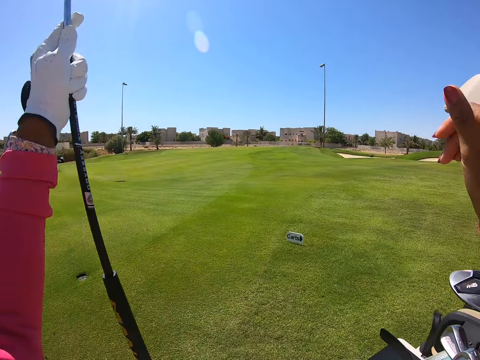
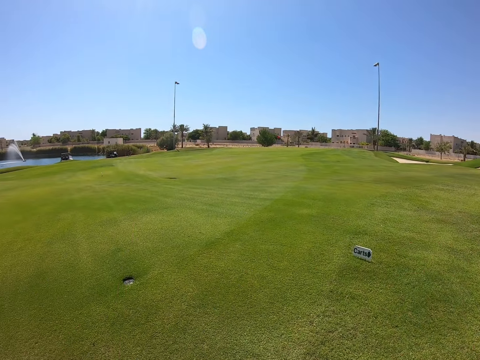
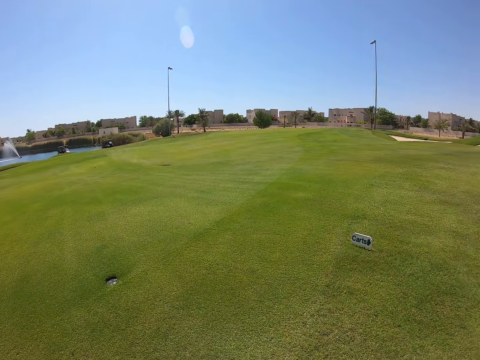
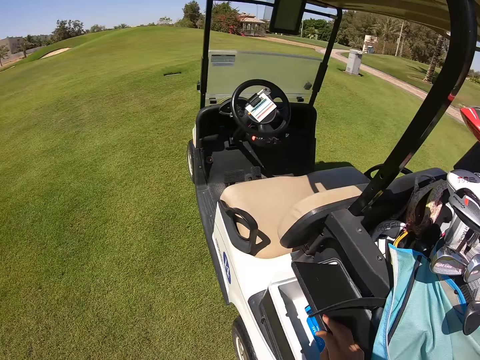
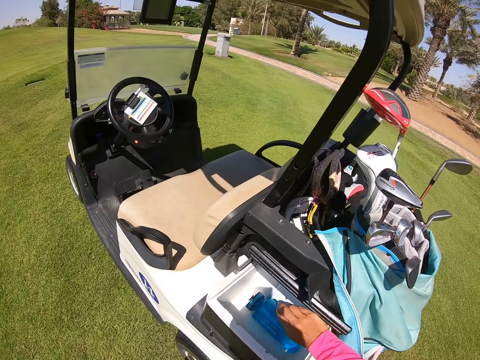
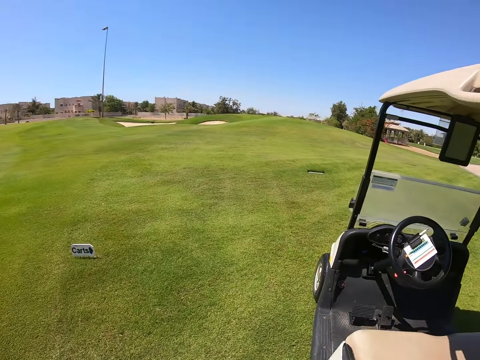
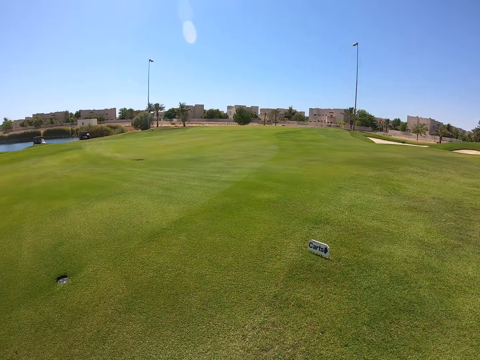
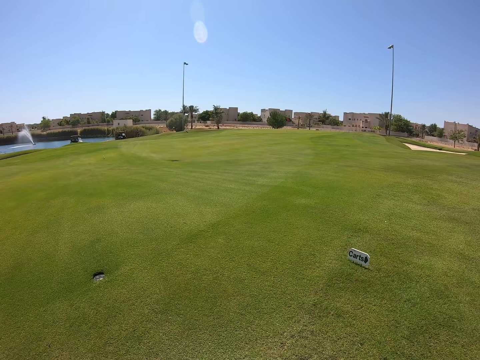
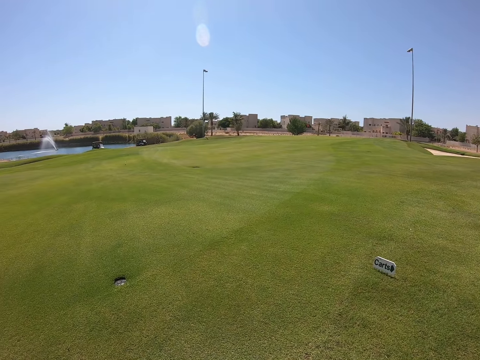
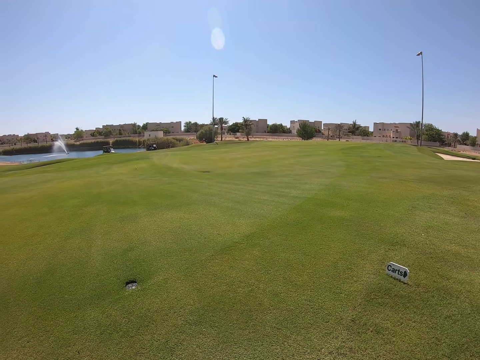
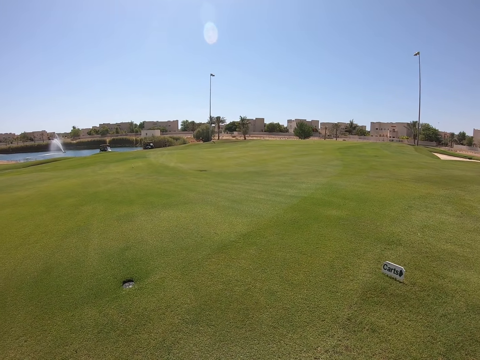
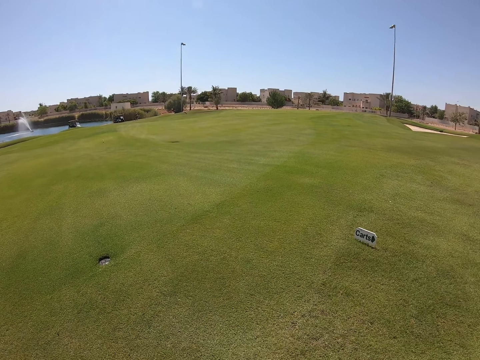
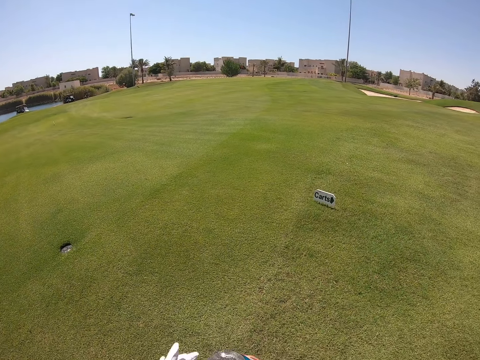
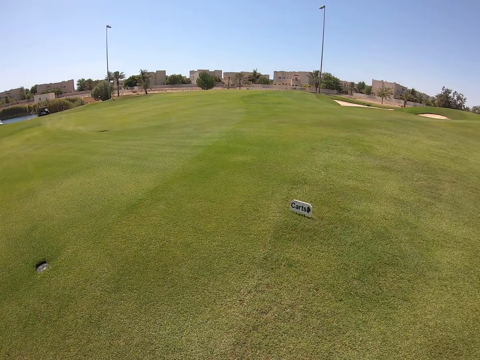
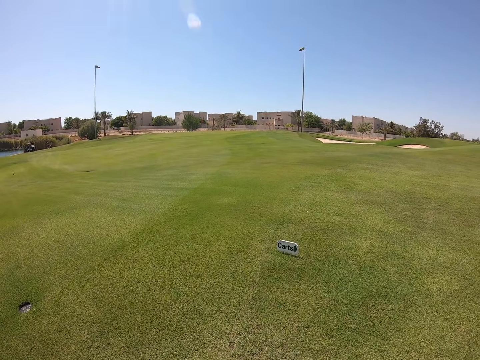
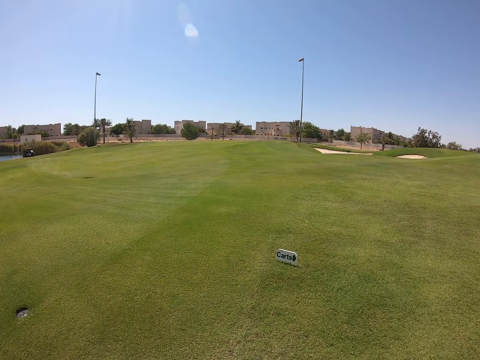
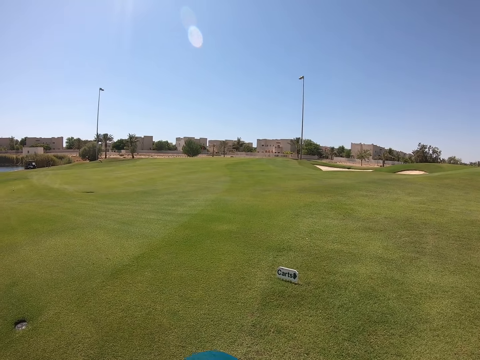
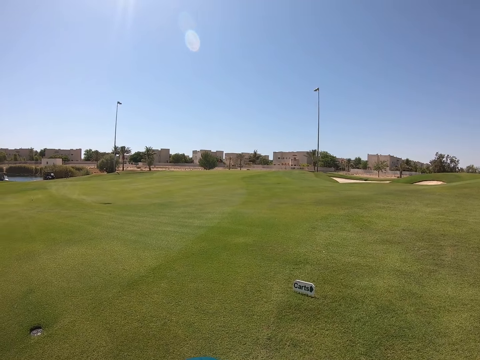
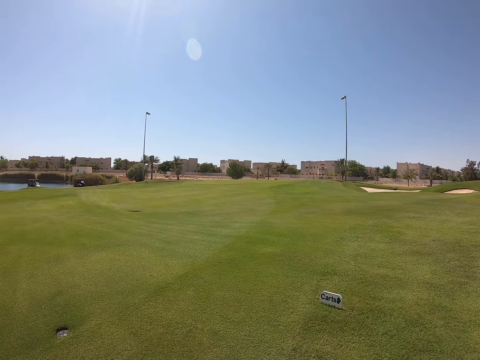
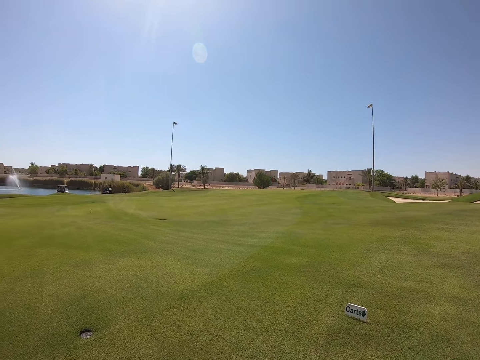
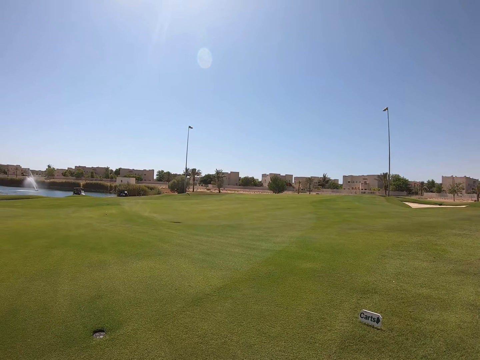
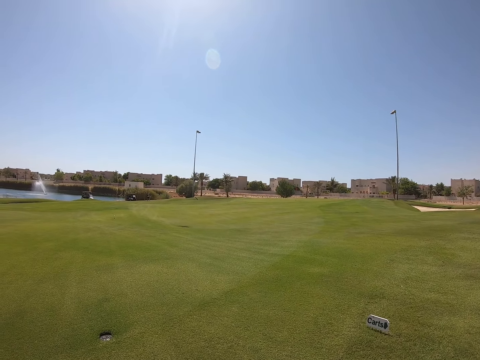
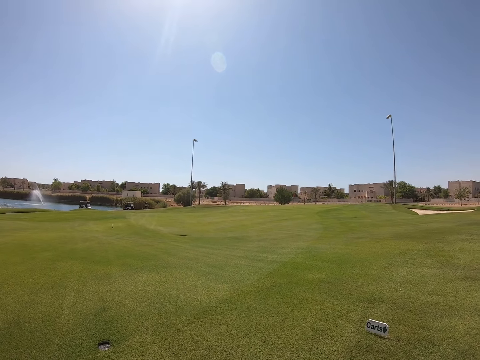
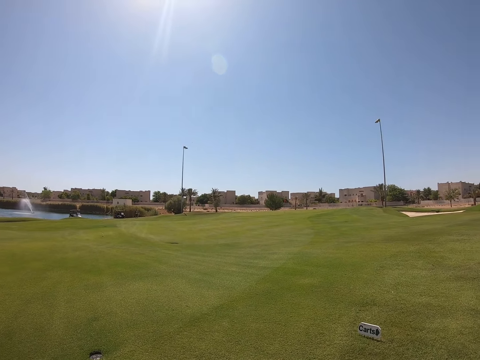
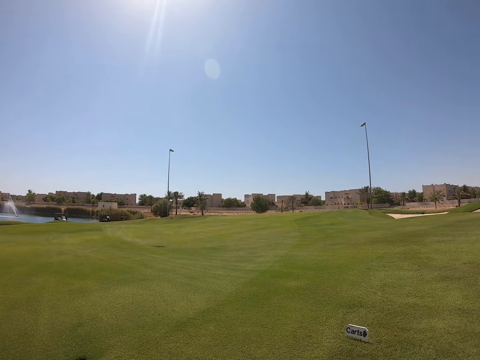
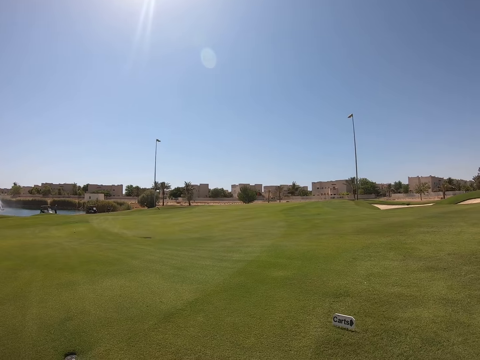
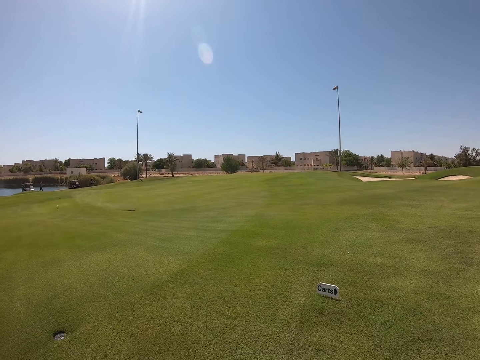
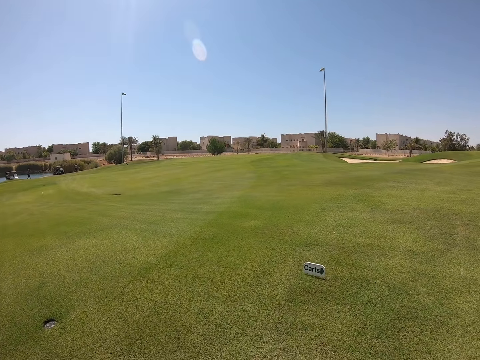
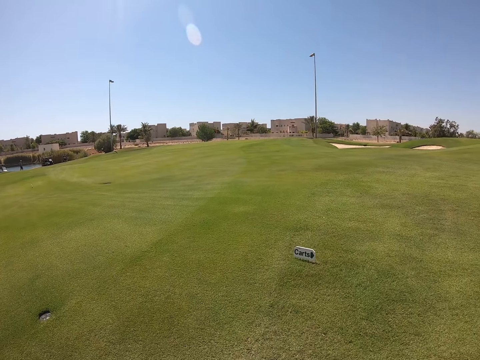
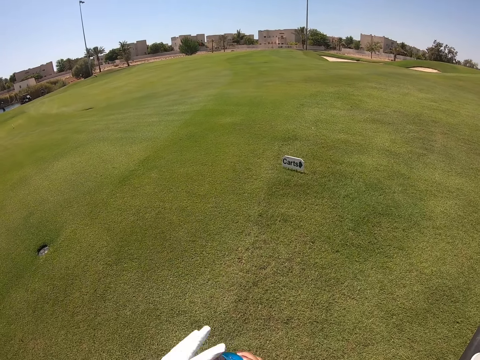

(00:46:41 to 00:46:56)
The camera wearer picks up another golf stick. They look around.

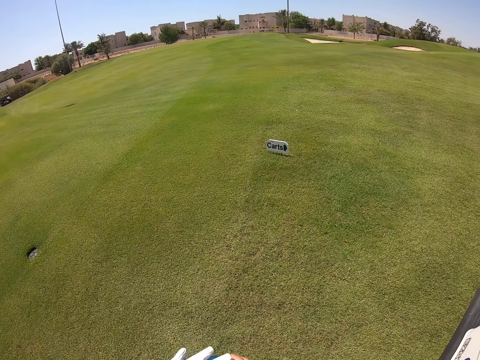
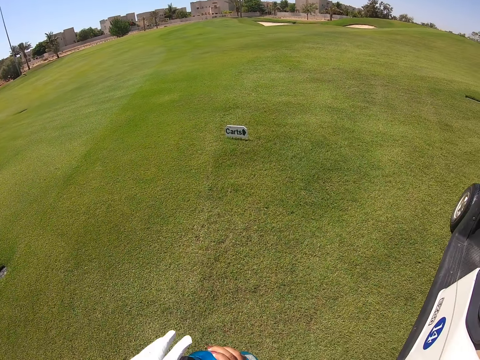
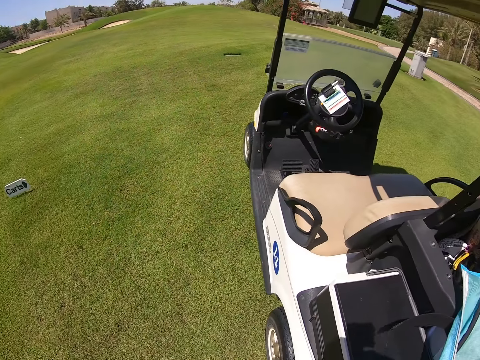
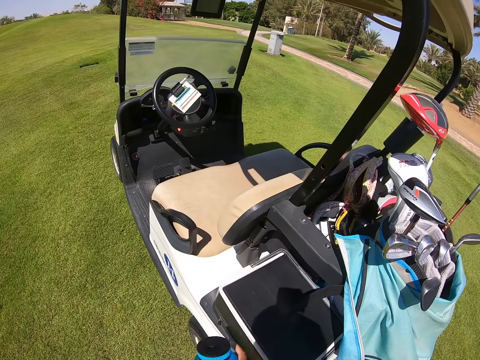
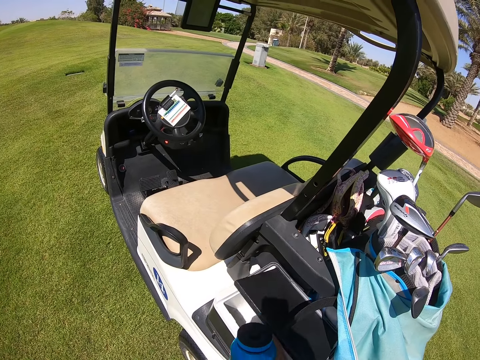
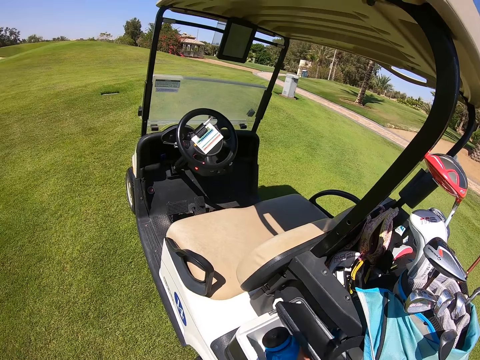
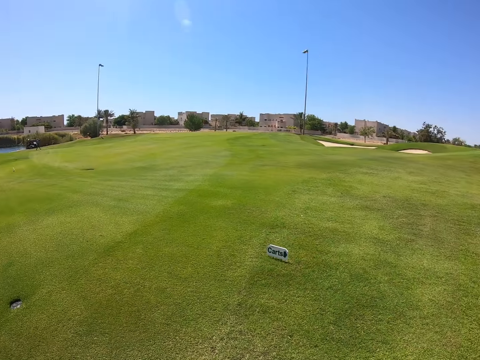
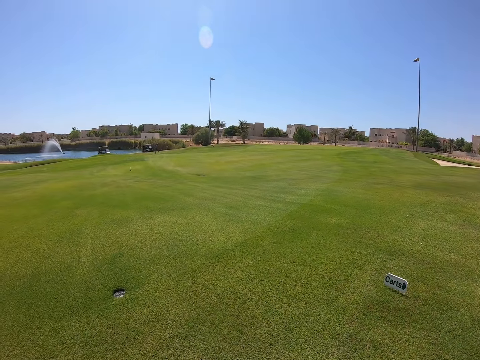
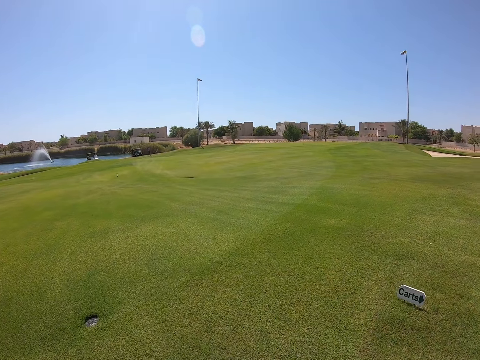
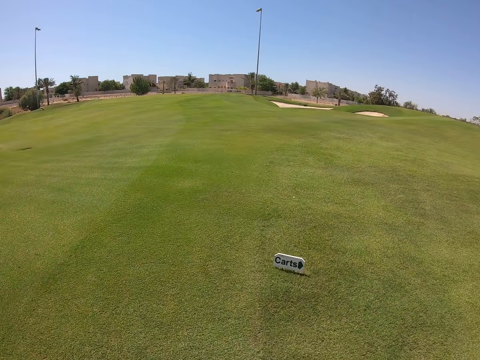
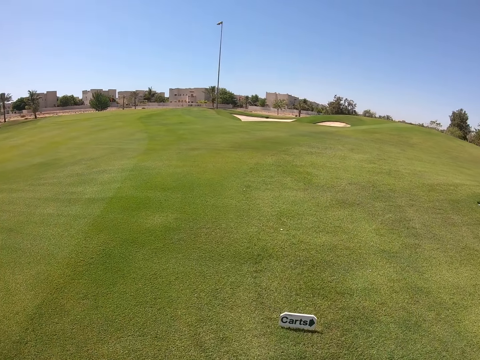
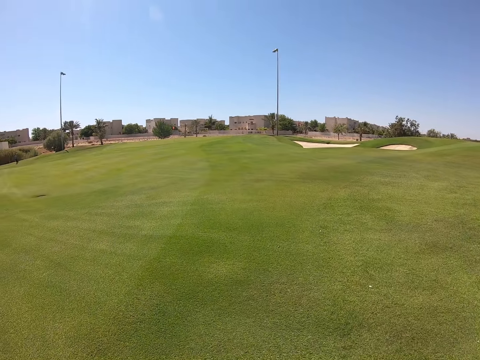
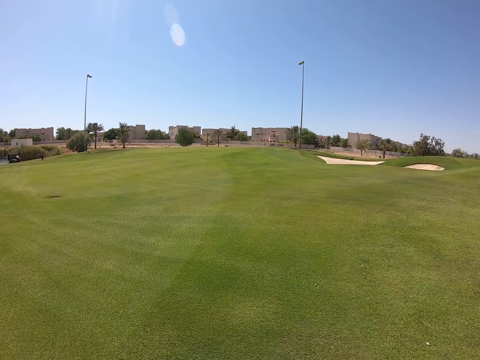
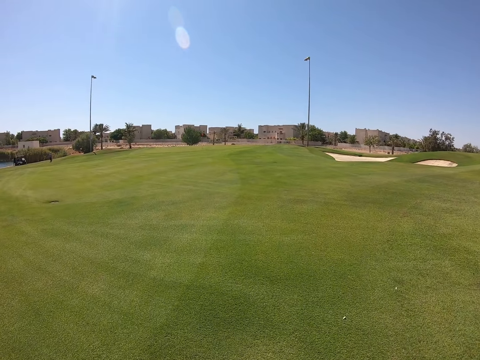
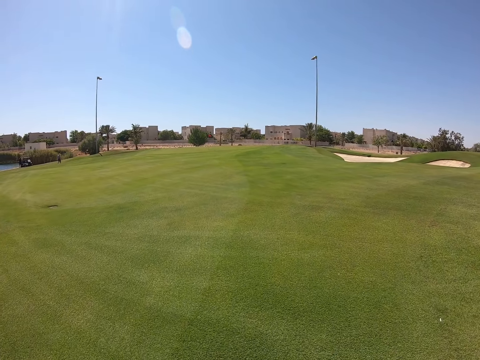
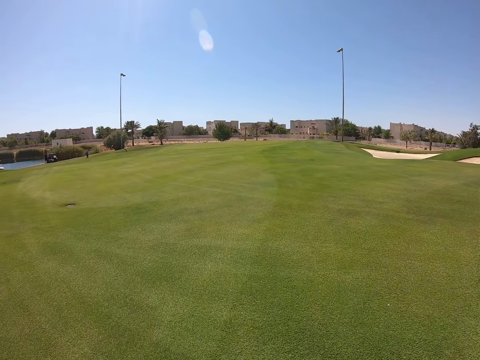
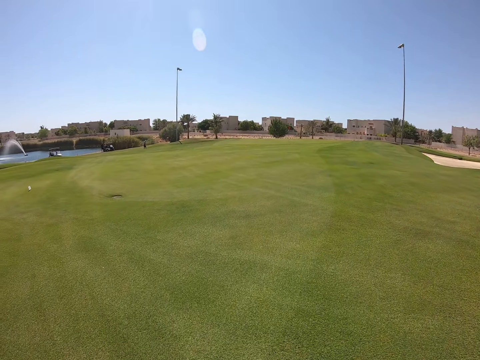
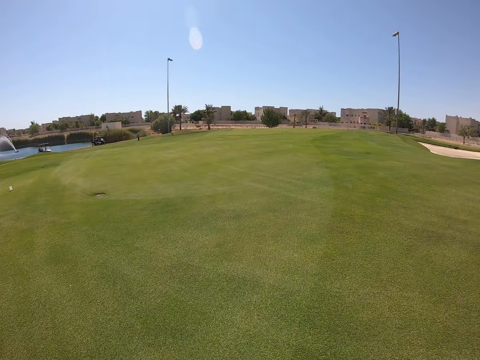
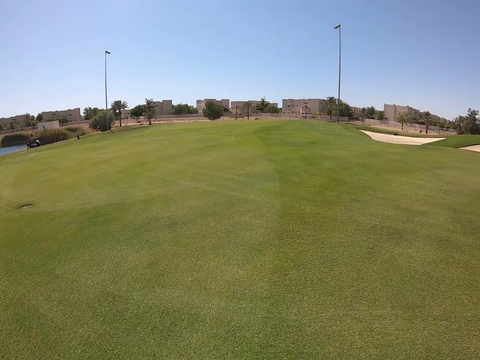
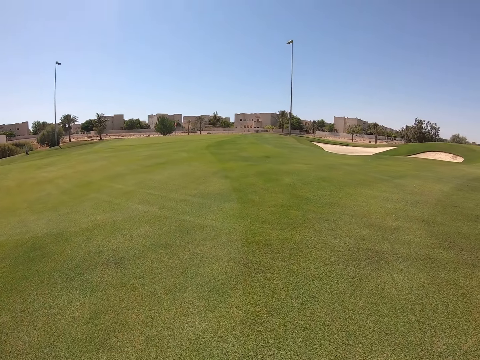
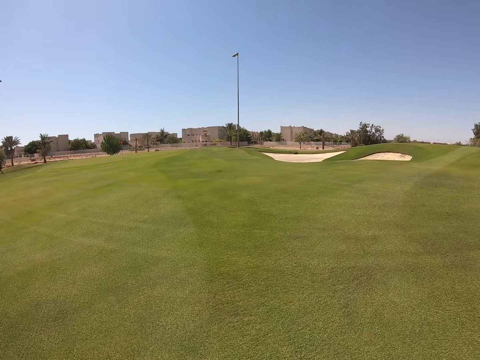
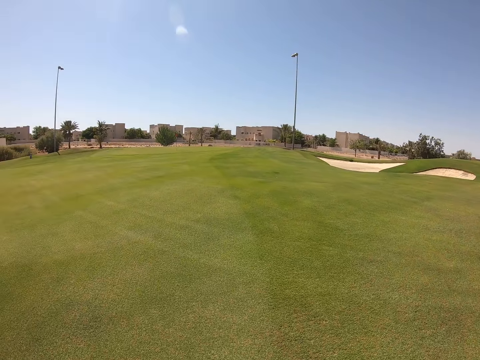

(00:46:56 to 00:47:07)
The camera wearer walks in the golf course.
